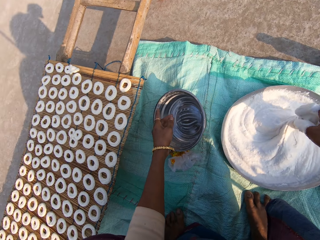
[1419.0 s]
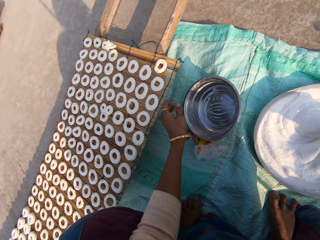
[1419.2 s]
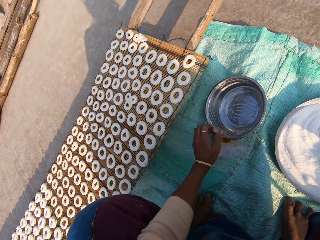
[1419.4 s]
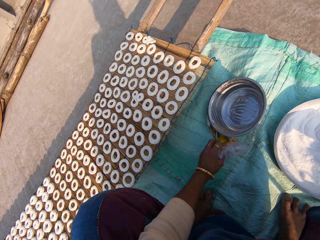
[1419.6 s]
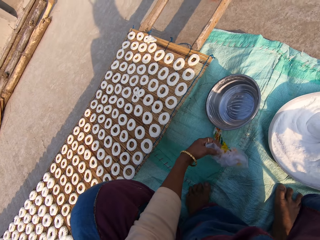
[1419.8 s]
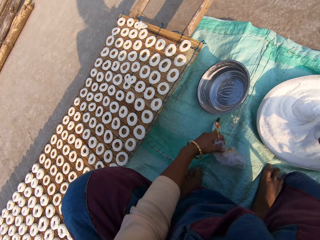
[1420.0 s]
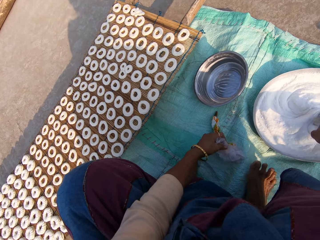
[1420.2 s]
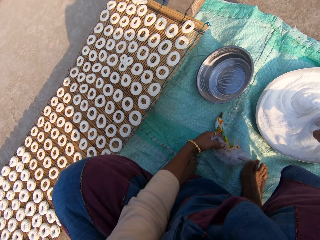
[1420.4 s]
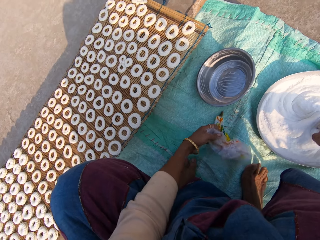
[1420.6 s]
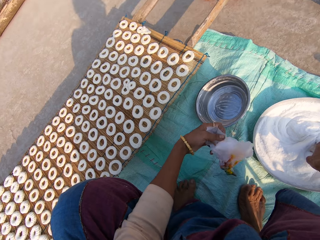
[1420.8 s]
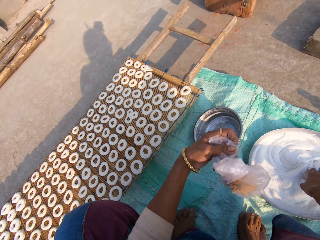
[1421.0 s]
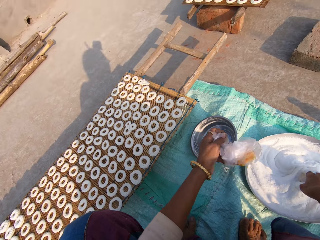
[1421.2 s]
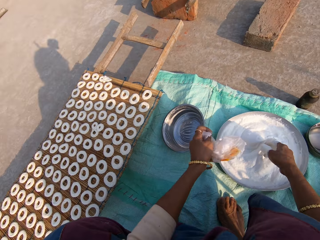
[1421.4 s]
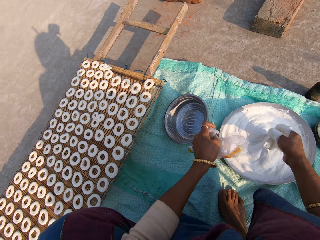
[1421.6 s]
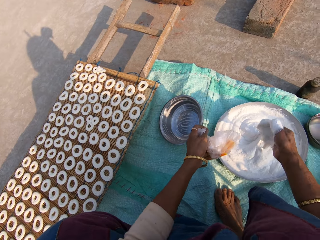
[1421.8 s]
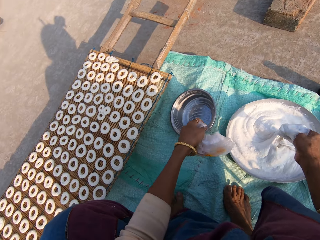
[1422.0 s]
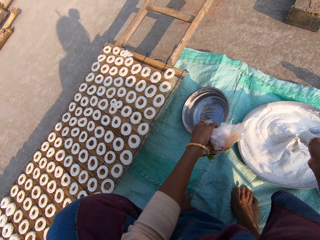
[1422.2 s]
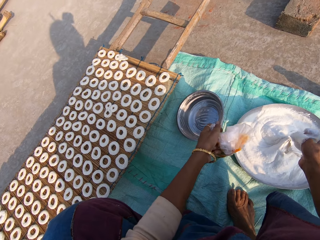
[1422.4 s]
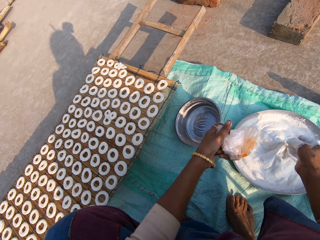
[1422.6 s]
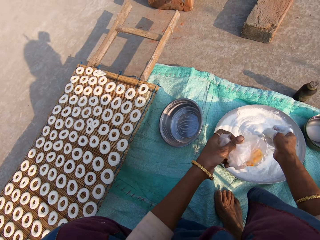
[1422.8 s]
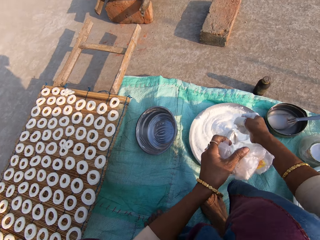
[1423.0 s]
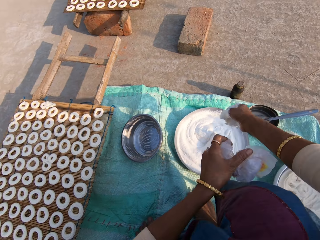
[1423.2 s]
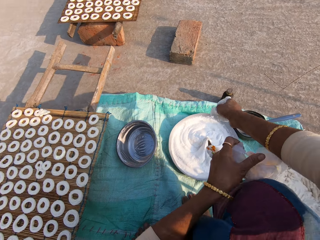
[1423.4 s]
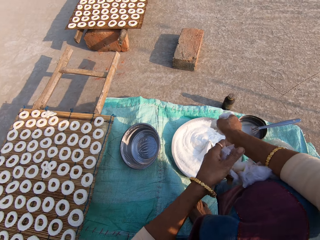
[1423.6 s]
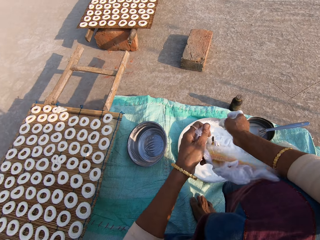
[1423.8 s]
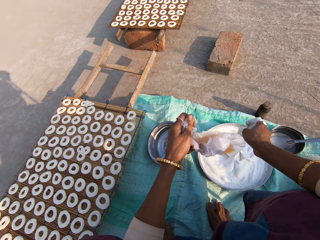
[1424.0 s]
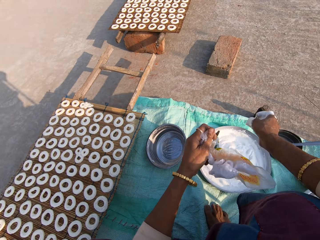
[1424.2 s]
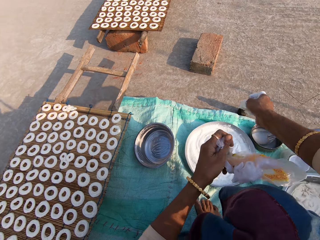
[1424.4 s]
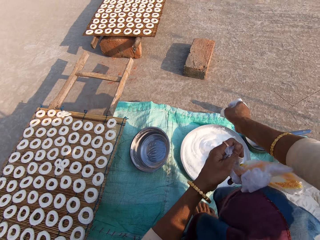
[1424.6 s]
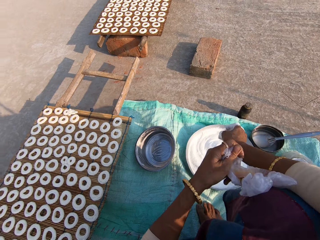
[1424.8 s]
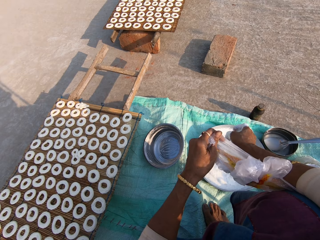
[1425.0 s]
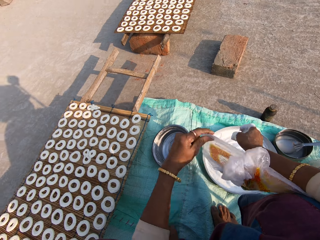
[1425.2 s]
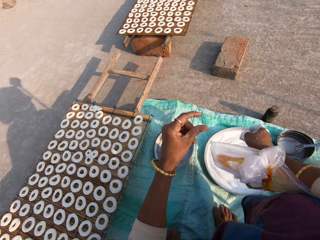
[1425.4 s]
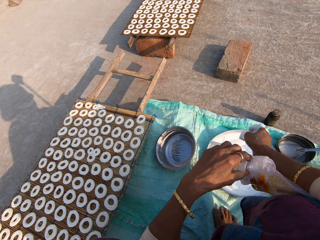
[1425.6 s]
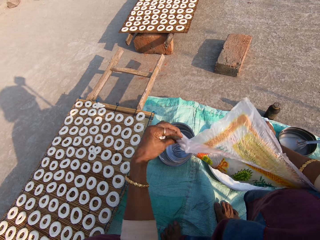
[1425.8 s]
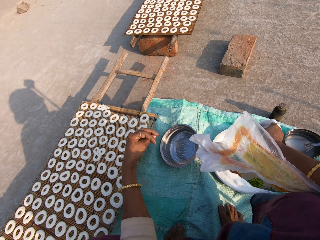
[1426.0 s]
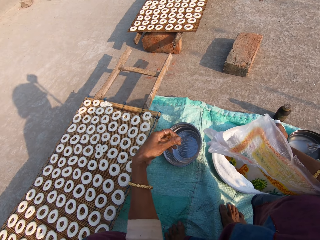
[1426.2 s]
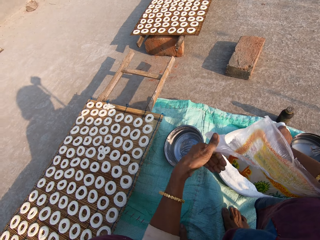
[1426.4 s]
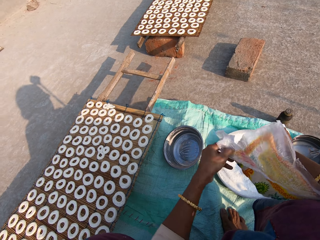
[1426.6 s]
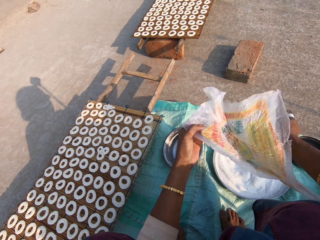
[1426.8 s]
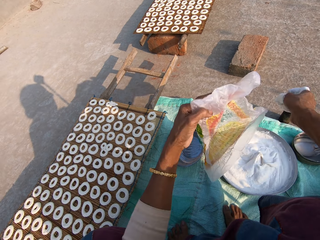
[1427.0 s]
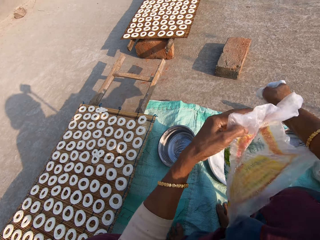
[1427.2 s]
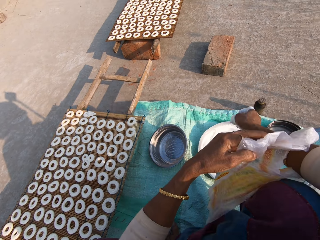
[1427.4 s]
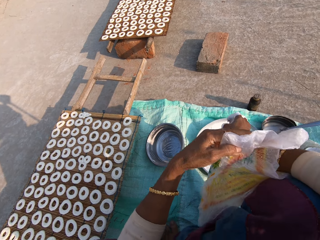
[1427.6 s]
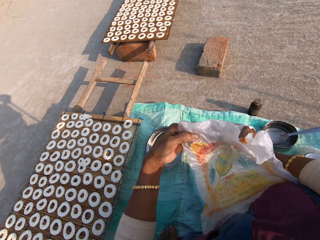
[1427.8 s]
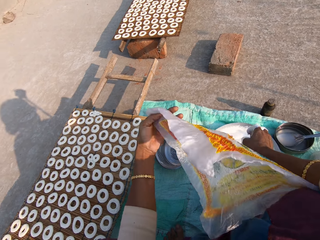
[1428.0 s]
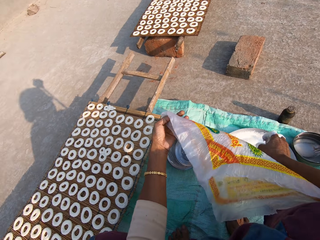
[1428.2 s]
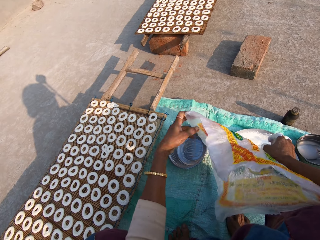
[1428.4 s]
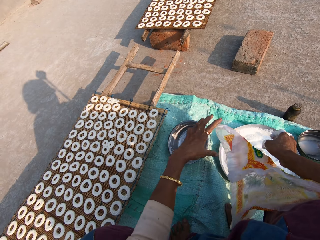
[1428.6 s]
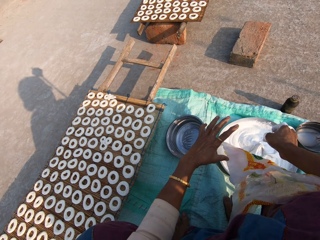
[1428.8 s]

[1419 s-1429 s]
The camera wearer picks paper from the sack. She picks a plastic bag from the floor. She straightens the paper. She opens the bag with her left hand.

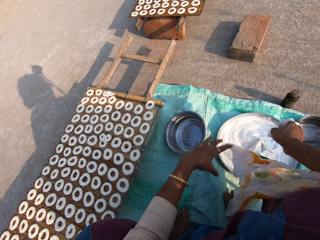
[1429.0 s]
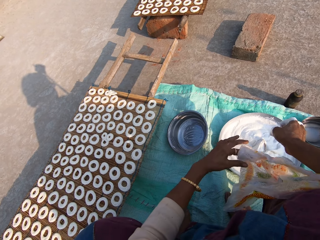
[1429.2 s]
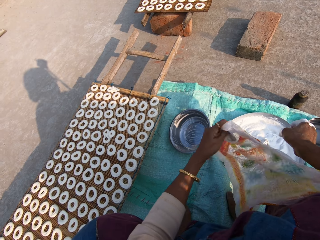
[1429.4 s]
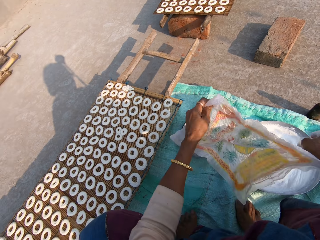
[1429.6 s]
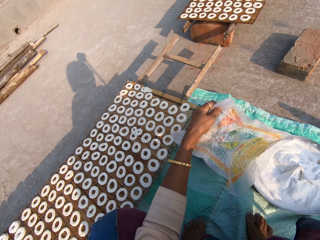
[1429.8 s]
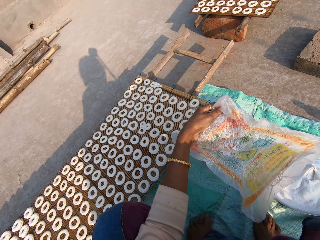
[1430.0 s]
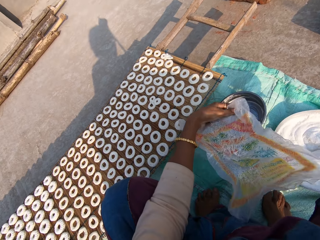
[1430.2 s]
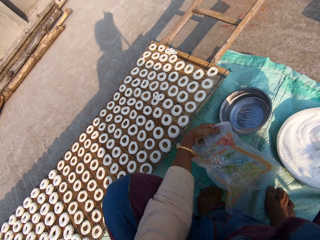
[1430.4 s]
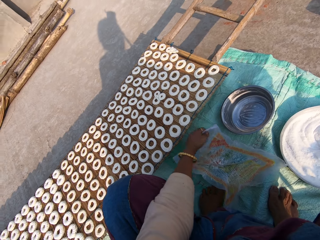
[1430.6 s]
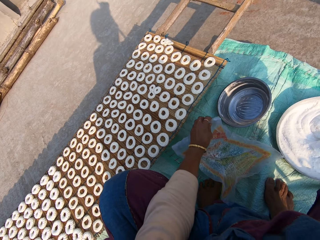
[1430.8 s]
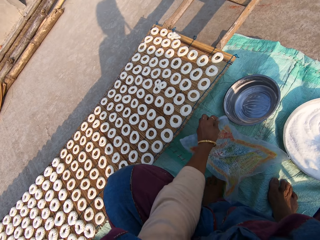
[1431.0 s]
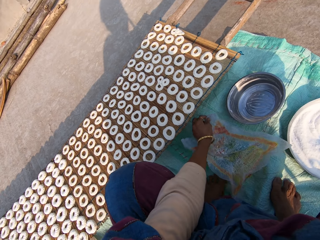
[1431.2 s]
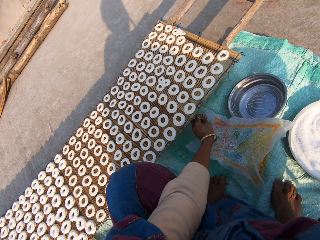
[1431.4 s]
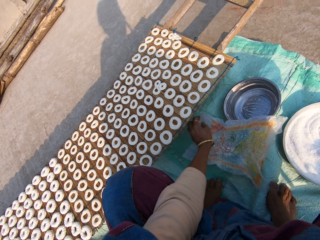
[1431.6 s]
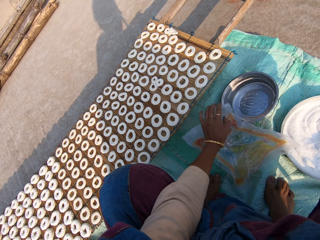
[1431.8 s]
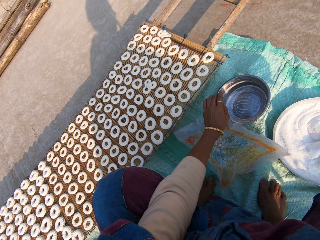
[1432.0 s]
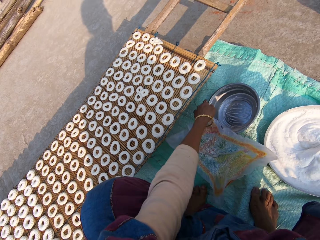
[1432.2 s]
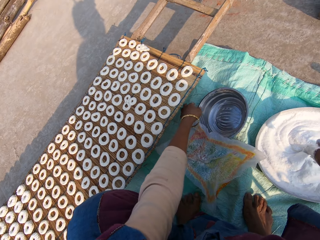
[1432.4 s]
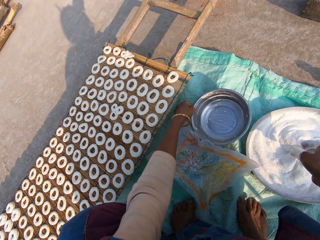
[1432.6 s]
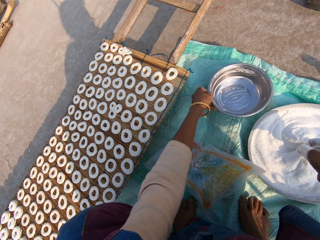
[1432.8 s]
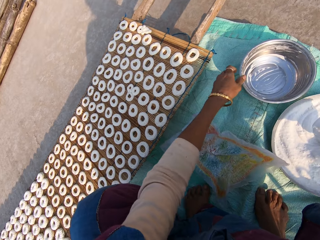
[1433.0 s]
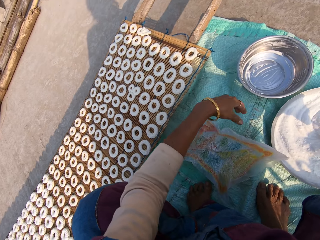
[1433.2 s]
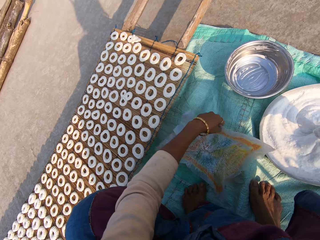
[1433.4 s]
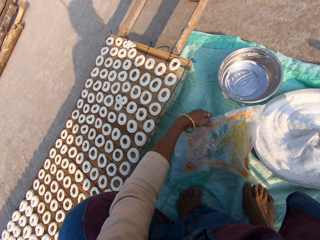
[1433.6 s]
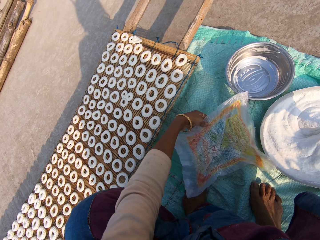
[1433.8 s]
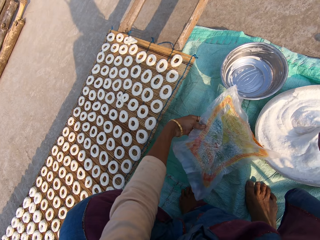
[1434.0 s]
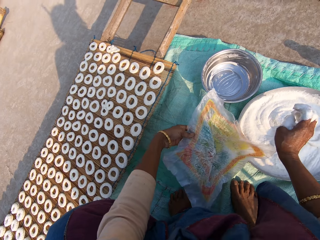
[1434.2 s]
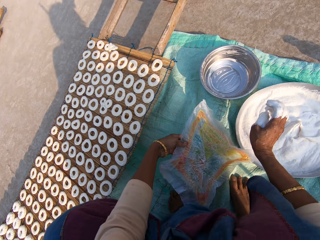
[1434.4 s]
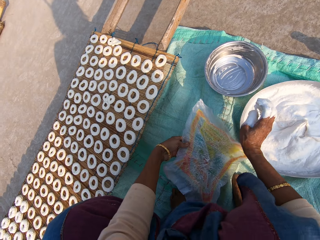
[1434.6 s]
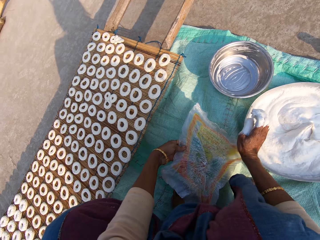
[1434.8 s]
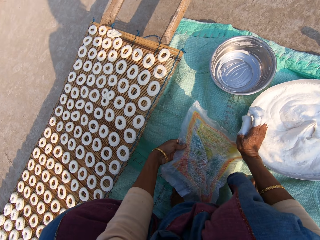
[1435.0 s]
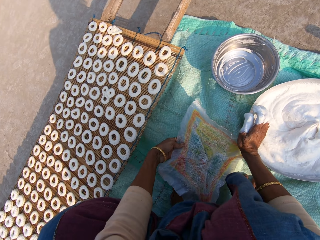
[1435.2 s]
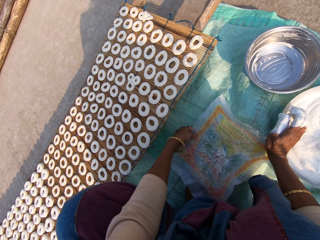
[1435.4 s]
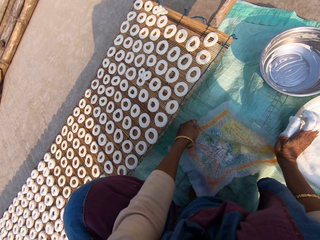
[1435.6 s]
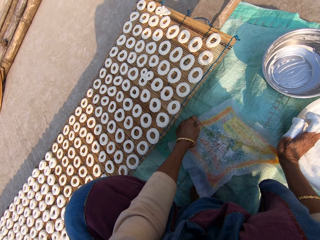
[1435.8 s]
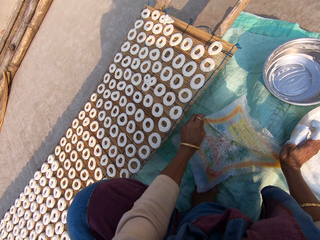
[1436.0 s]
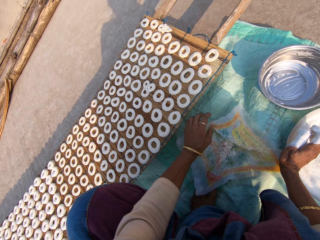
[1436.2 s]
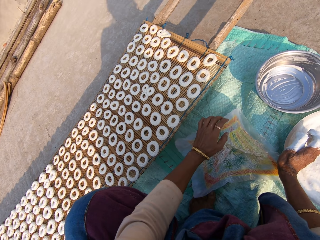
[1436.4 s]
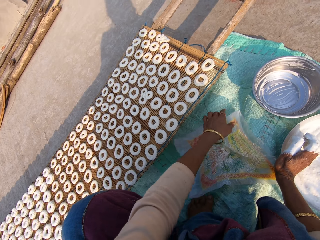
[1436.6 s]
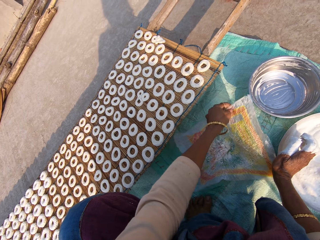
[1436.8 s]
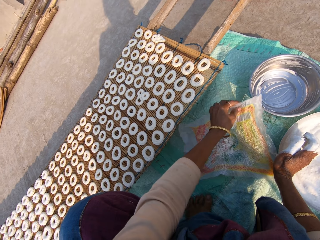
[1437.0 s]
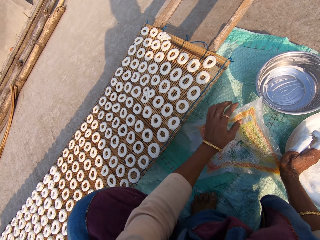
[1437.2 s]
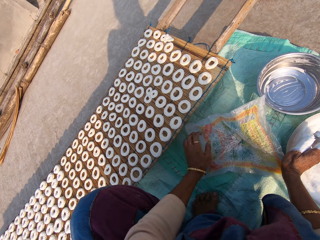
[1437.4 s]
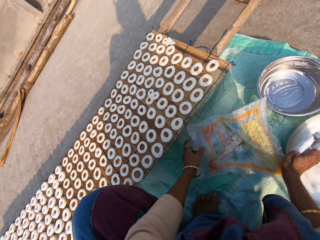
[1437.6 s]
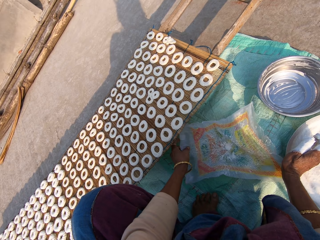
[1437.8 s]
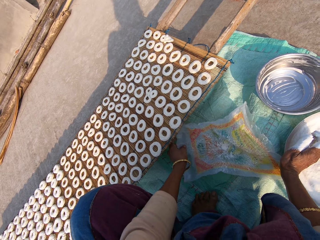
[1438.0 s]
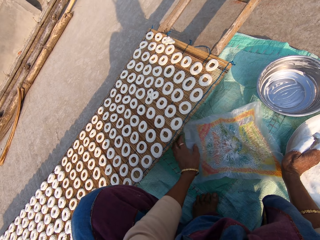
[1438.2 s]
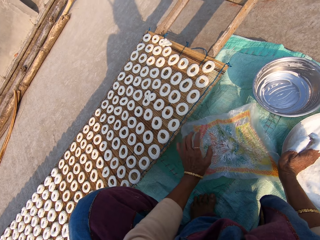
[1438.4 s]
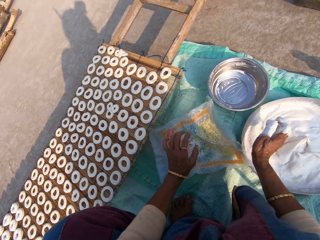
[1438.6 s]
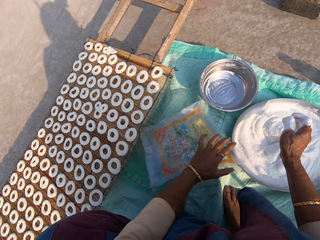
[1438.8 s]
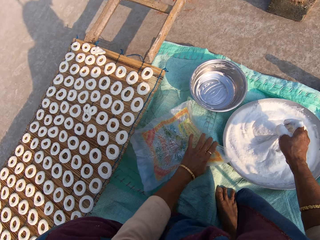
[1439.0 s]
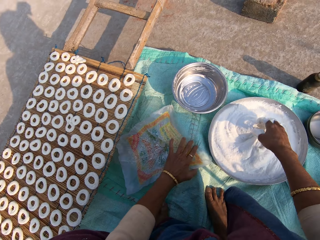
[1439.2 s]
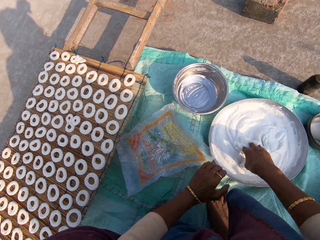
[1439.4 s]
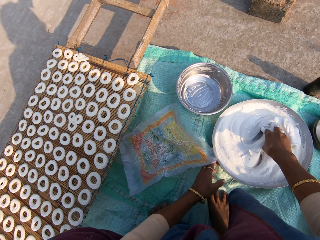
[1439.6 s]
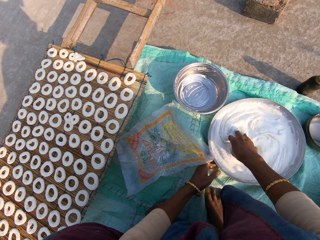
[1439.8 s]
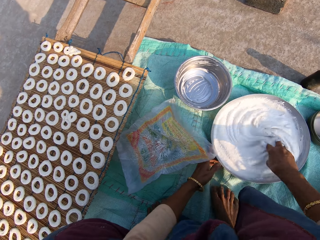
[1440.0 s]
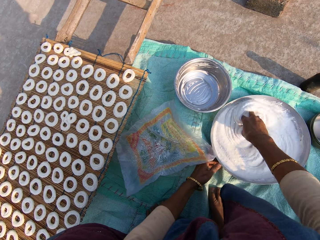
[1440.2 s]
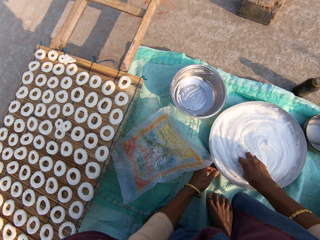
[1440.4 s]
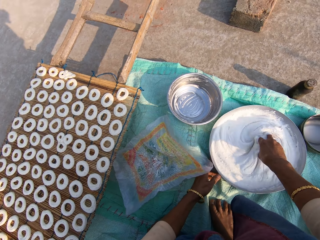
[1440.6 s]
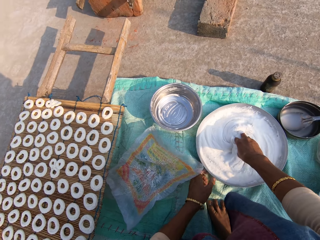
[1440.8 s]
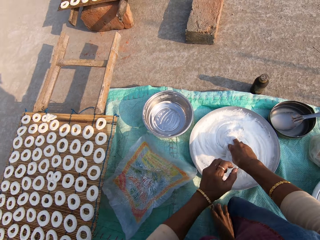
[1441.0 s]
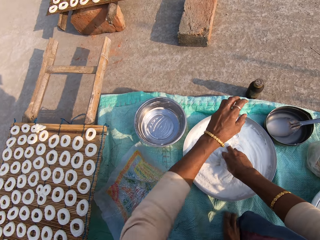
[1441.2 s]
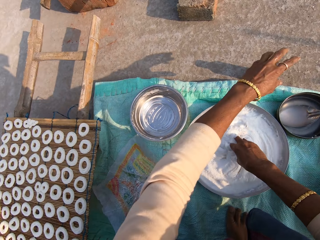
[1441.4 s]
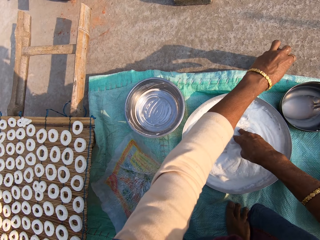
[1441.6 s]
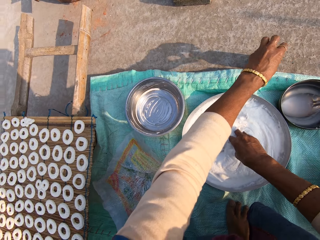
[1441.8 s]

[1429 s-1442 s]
The camera wearer places the plastic bag on the floor. They put the paper on the sack. They move the steel bowl on the sack with the left hand. They adjust the plastic bag. They straighten the paper. They mix flour in the steel bowl.
